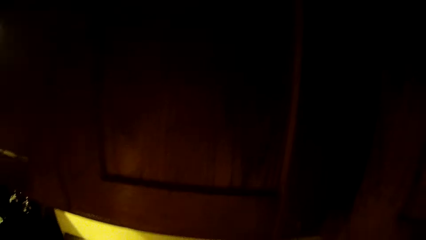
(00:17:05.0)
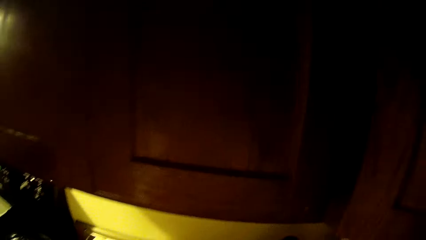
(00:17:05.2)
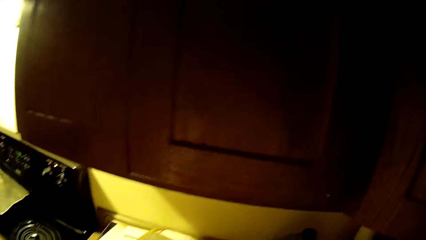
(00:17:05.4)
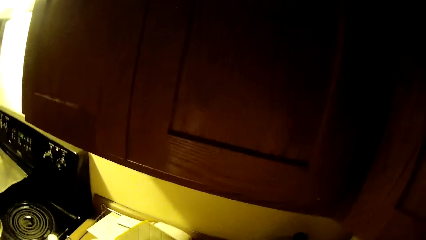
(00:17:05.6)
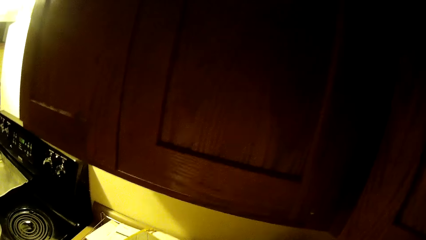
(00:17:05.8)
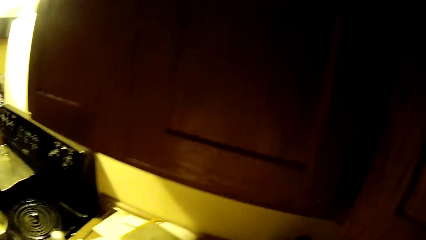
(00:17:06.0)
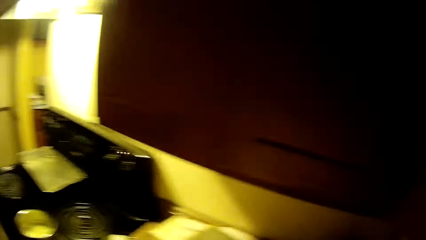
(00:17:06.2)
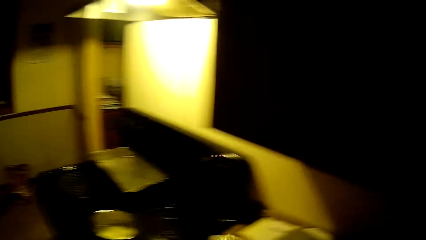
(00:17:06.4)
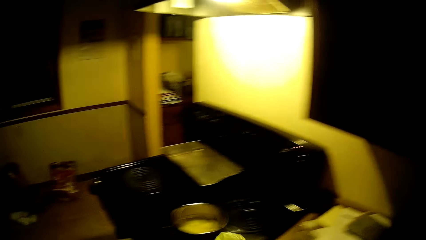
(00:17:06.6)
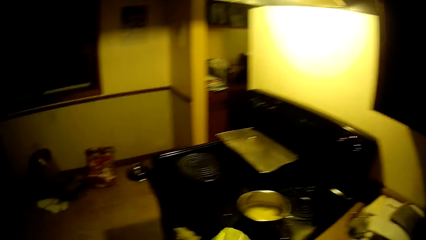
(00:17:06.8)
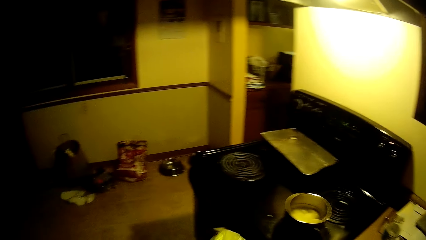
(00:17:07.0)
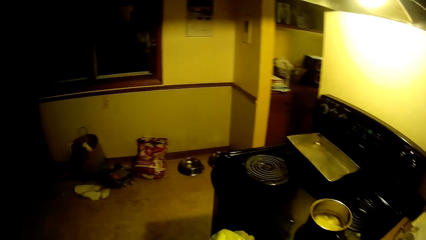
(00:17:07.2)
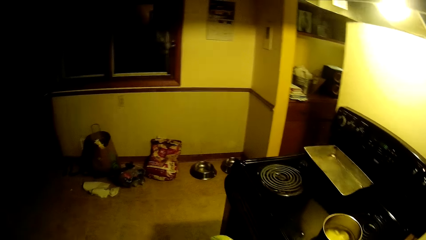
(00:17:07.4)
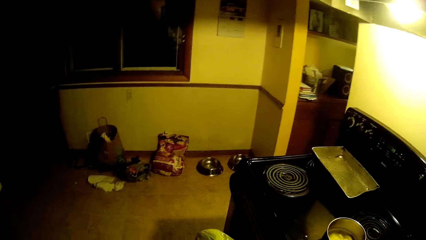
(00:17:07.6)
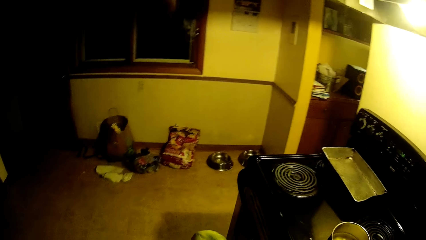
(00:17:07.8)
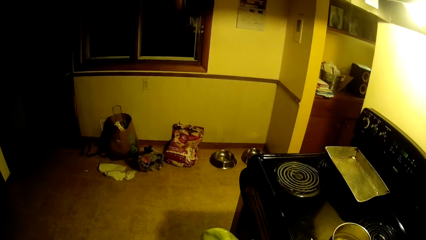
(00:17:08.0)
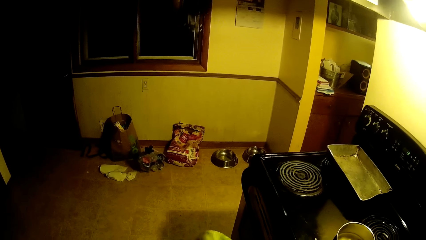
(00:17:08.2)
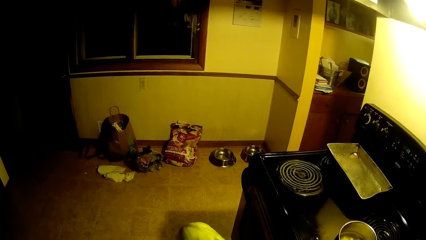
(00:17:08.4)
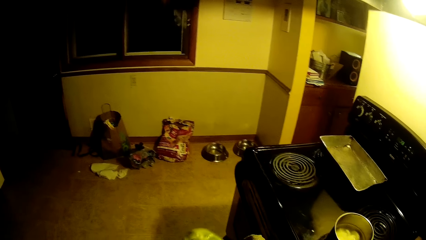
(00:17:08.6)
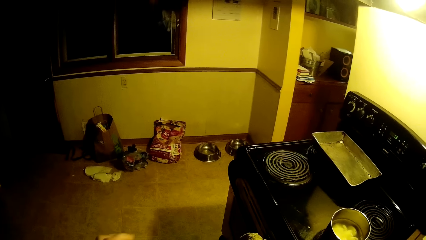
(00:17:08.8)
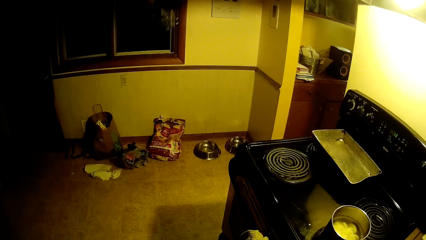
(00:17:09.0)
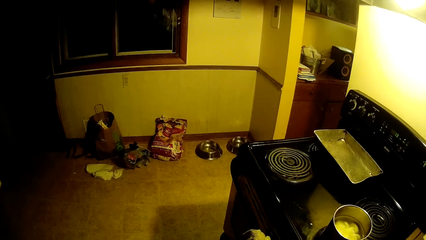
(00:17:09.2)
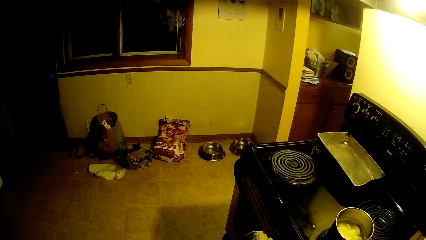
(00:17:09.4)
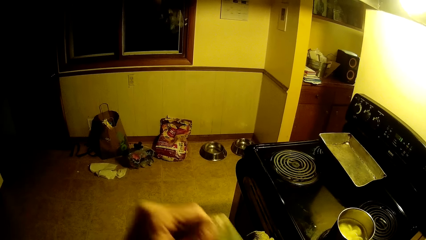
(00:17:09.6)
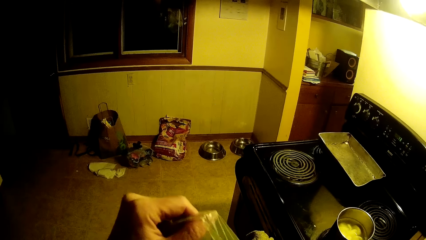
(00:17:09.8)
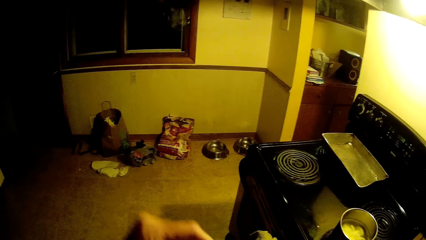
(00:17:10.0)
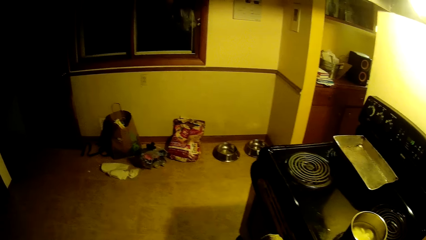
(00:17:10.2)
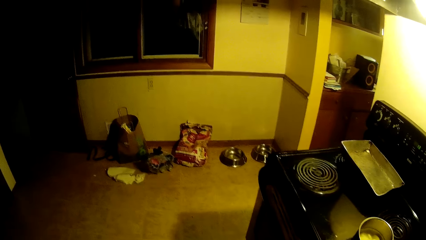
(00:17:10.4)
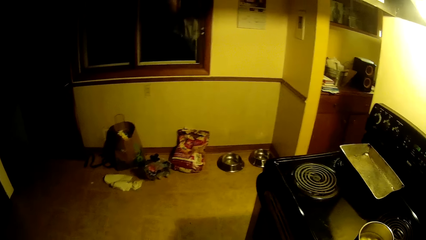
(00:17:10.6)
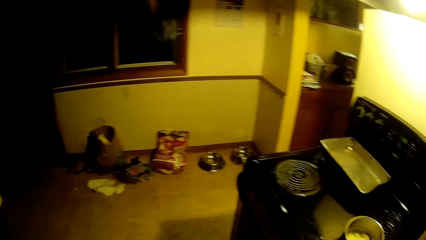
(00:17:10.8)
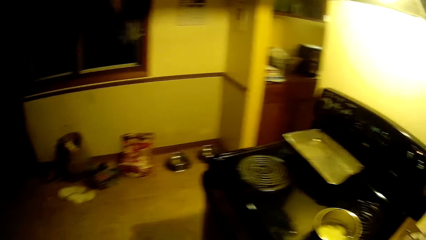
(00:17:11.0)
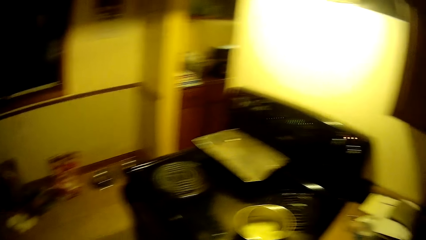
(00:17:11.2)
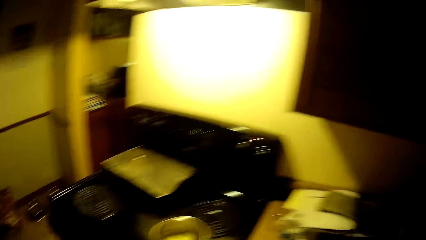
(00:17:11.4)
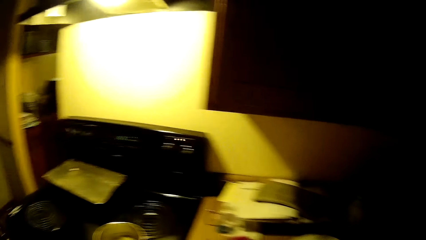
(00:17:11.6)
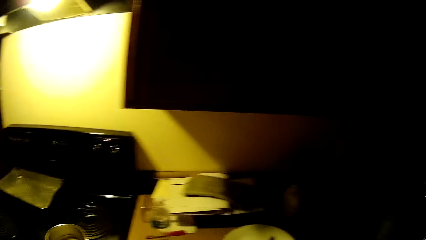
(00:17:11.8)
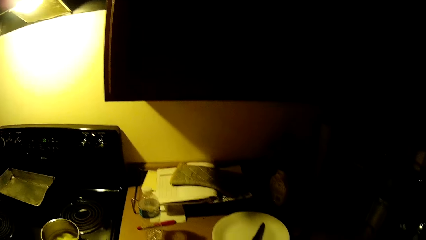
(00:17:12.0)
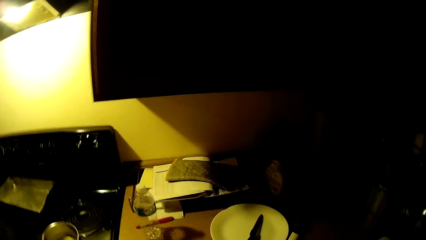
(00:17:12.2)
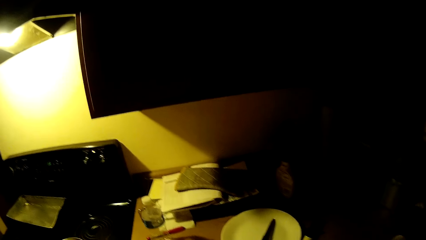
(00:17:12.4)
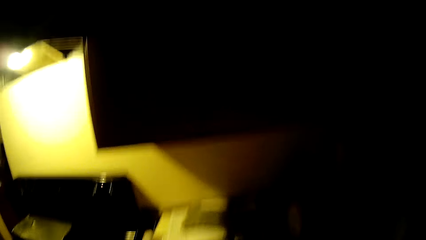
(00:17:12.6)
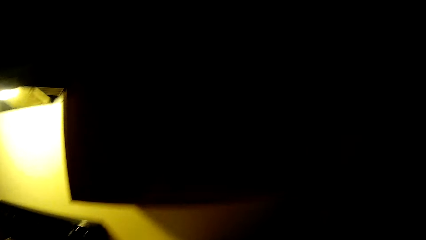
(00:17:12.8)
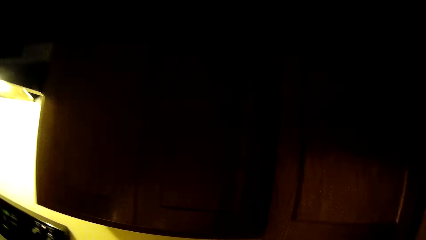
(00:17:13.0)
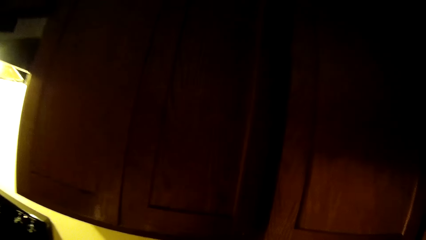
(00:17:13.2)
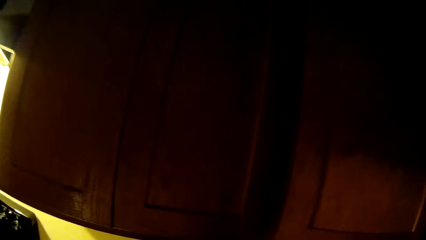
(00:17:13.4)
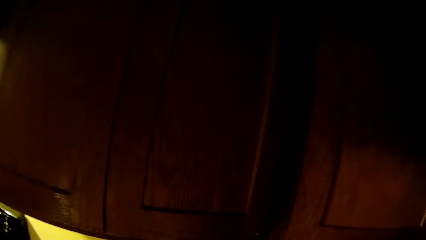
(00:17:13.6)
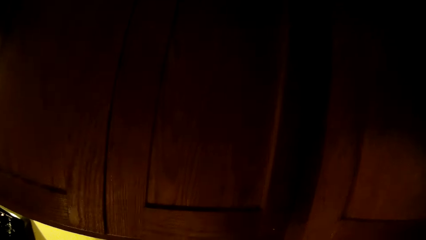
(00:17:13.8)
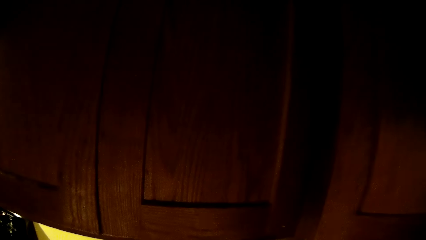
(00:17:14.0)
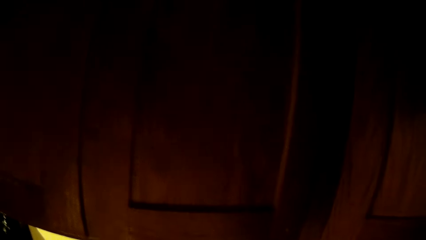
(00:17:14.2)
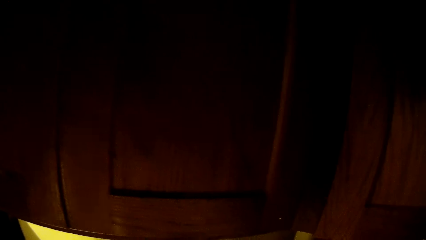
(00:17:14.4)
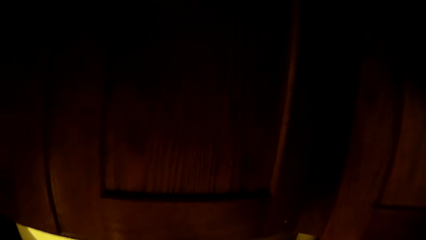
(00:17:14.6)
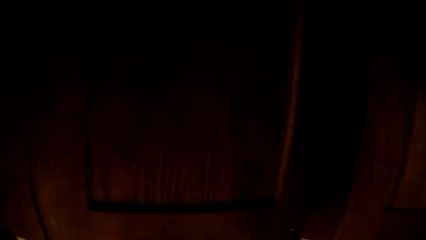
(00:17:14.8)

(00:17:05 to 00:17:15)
The camera wearer picks up a cabbage from the table with her right hand. She unwraps the cabbage with her left hand.

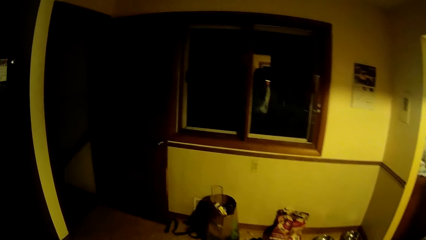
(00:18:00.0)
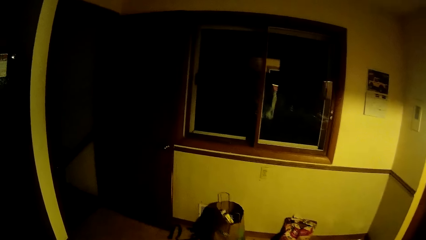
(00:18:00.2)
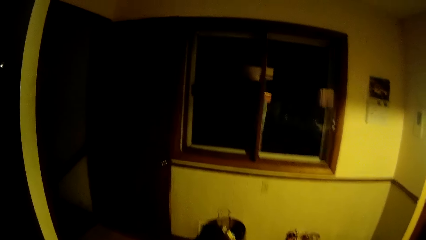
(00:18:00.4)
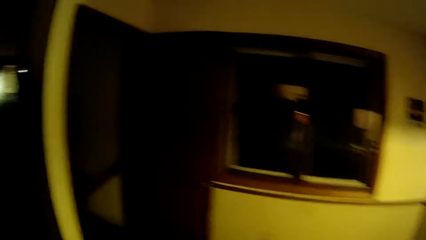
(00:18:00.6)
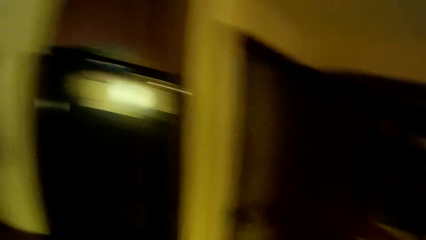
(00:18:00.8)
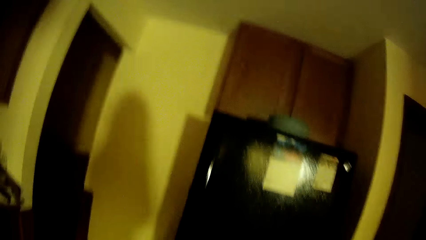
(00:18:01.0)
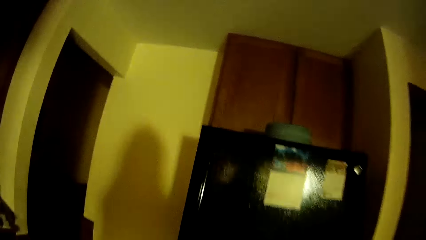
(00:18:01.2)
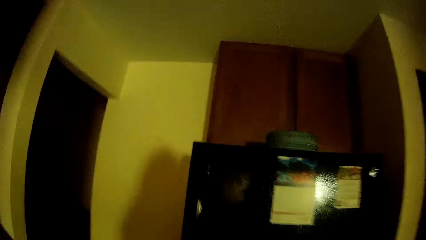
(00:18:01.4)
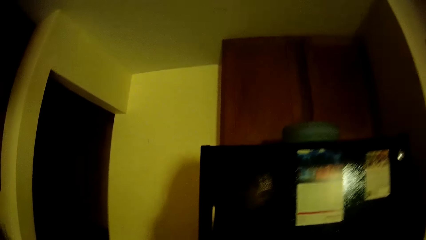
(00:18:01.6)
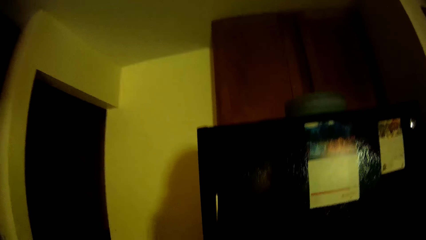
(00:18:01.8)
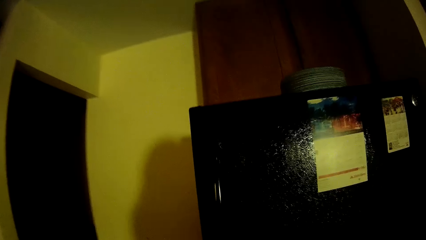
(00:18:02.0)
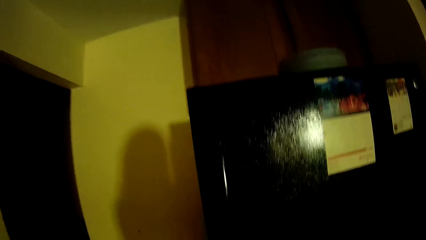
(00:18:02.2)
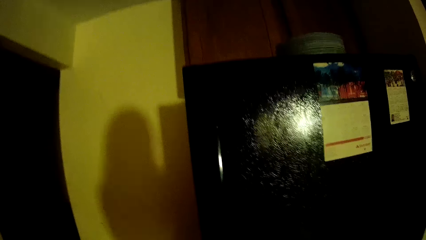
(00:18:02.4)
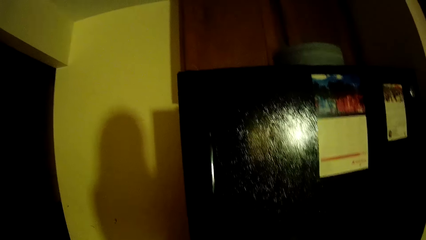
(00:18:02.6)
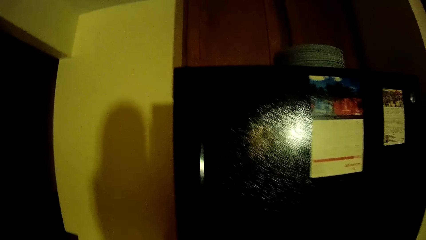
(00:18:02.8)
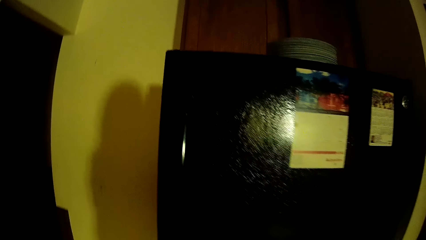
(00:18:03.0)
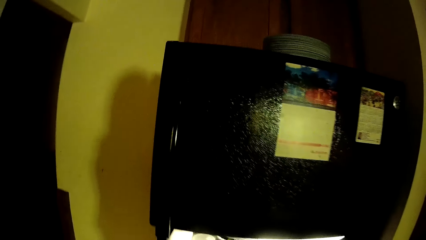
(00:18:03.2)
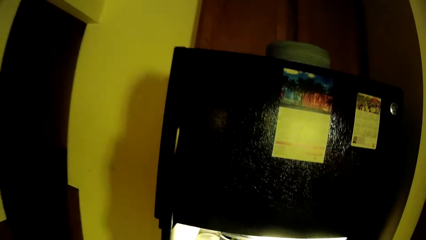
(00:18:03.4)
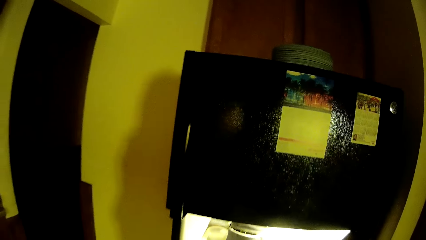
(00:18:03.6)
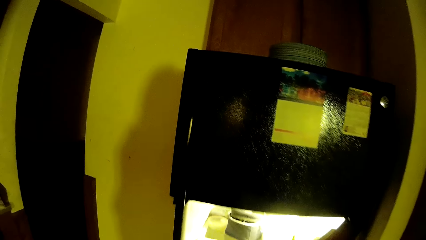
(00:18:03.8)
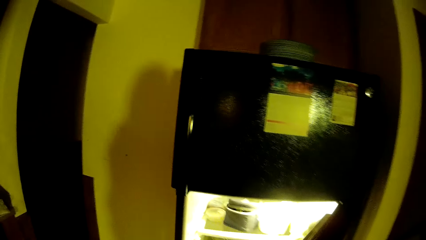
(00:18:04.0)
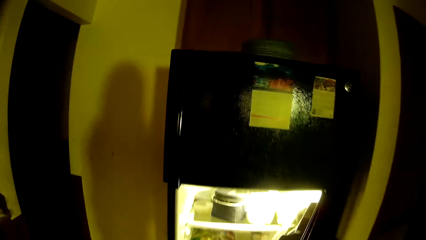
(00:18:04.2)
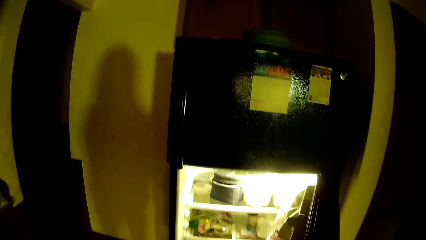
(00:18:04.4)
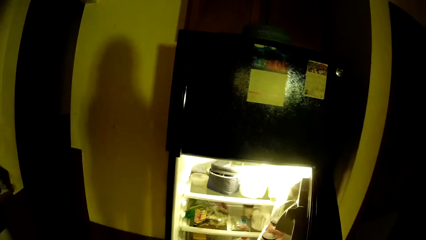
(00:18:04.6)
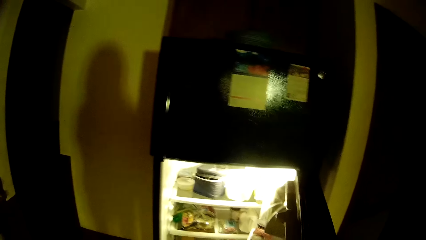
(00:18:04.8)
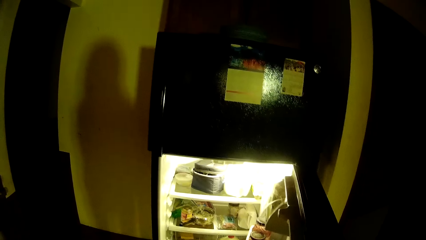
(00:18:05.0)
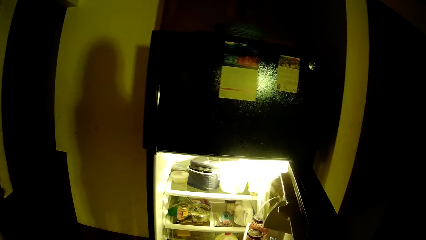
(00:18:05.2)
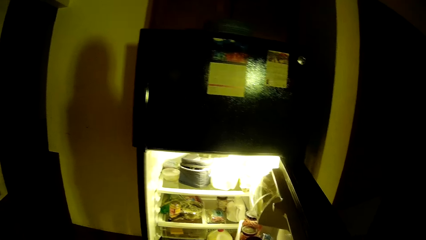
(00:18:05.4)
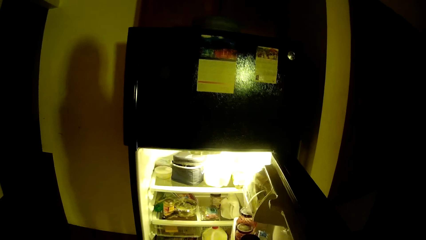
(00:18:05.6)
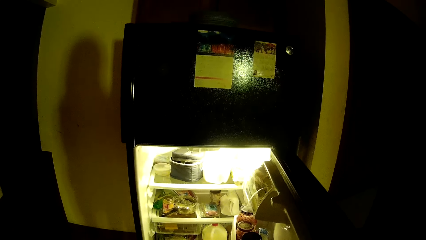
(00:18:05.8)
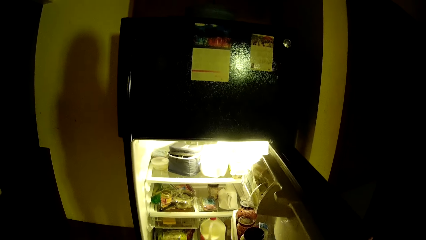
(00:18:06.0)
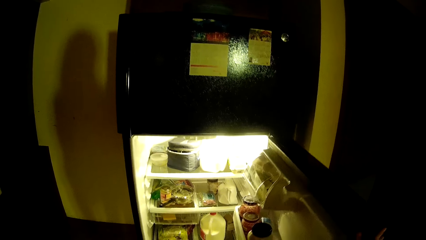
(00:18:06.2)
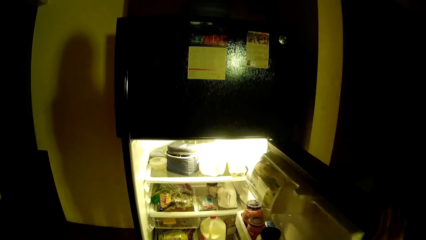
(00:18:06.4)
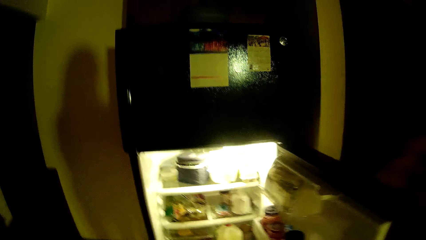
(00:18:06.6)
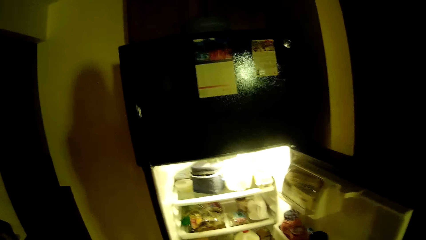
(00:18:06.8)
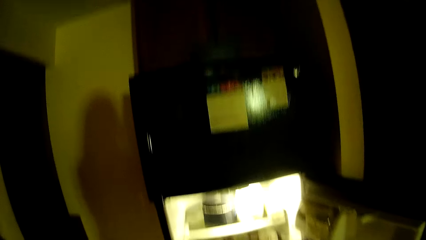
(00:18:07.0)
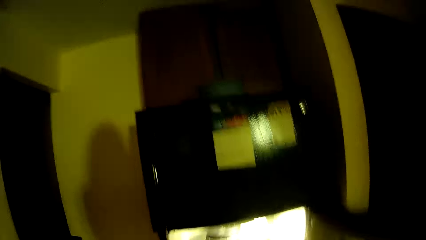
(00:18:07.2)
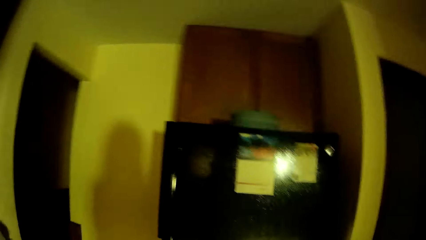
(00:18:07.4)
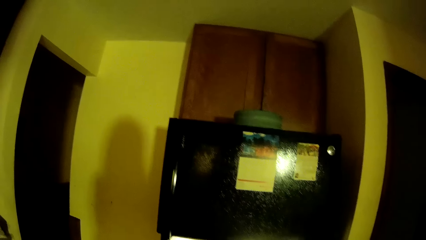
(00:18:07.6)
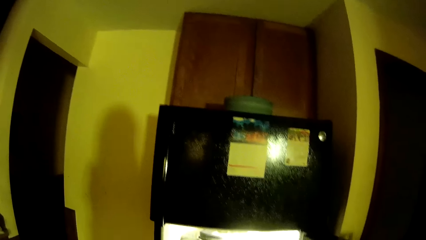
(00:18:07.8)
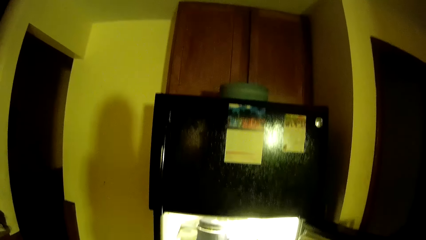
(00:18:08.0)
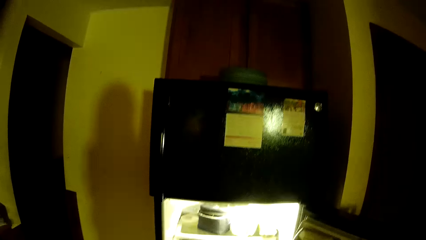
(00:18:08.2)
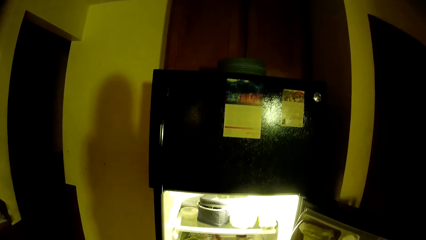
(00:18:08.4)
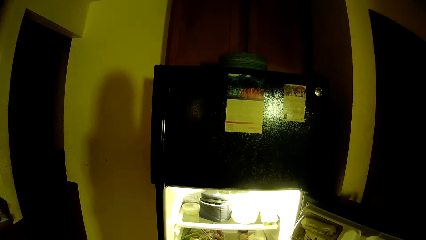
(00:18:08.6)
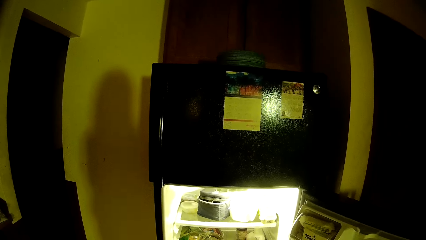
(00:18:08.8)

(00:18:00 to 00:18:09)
The camera wearer opens a fridge with her right hand.
